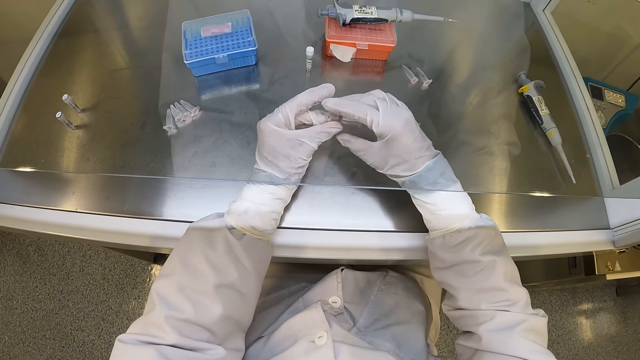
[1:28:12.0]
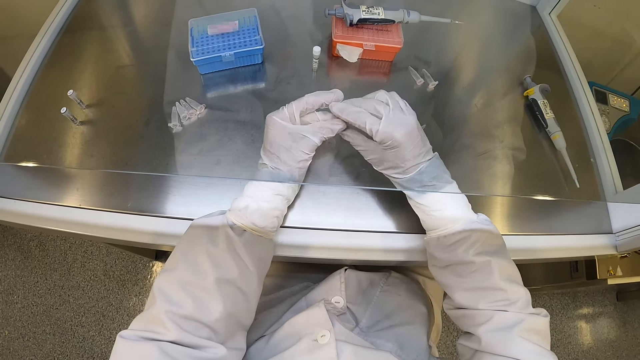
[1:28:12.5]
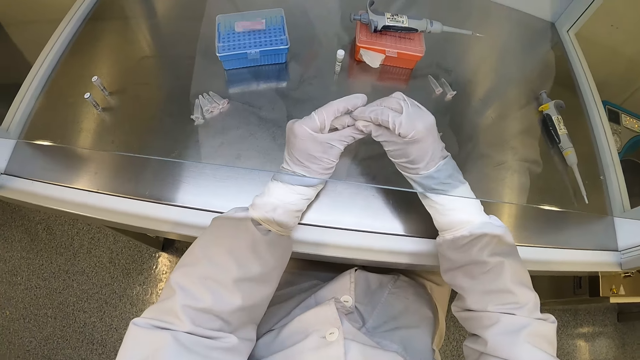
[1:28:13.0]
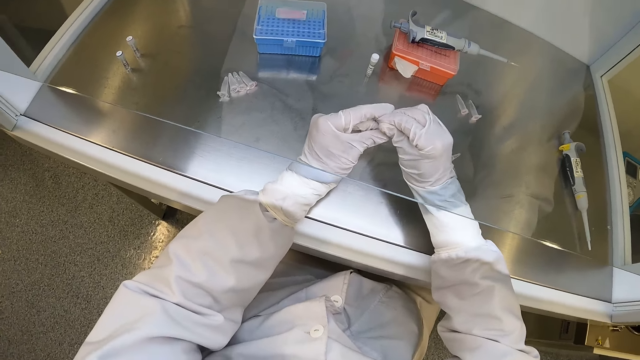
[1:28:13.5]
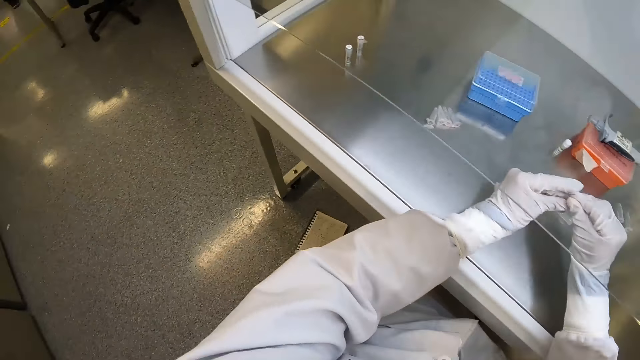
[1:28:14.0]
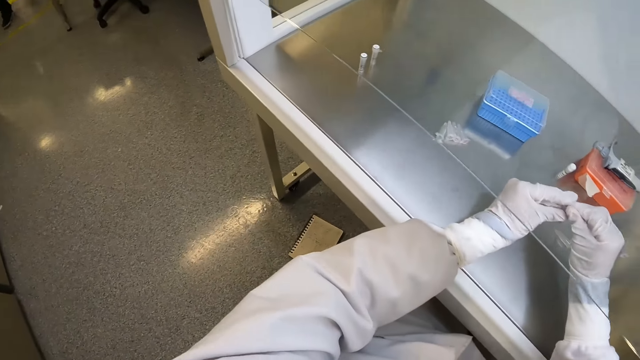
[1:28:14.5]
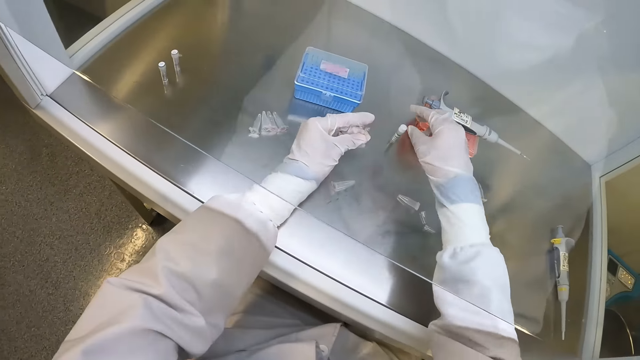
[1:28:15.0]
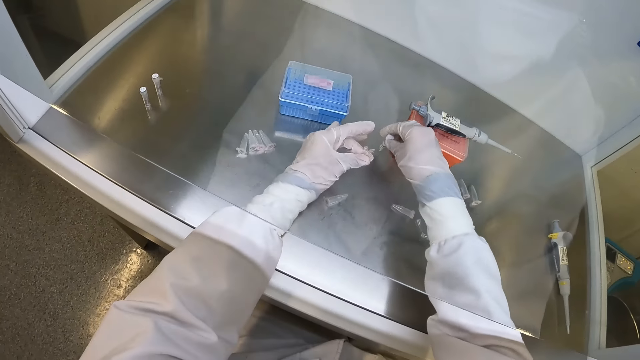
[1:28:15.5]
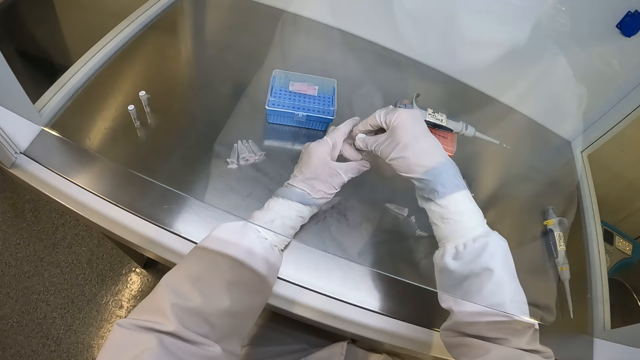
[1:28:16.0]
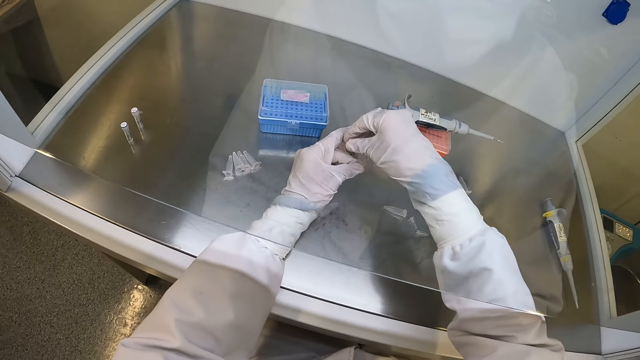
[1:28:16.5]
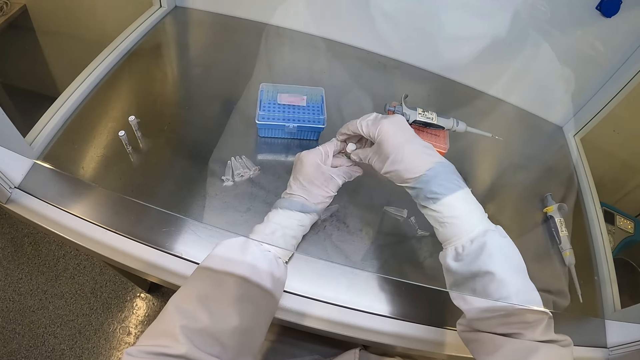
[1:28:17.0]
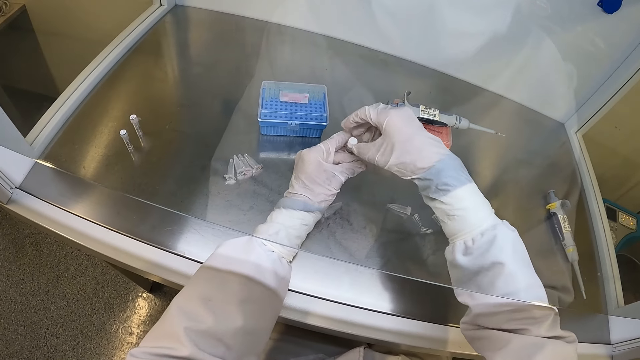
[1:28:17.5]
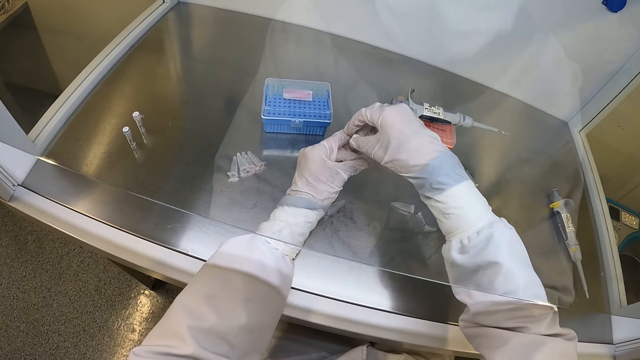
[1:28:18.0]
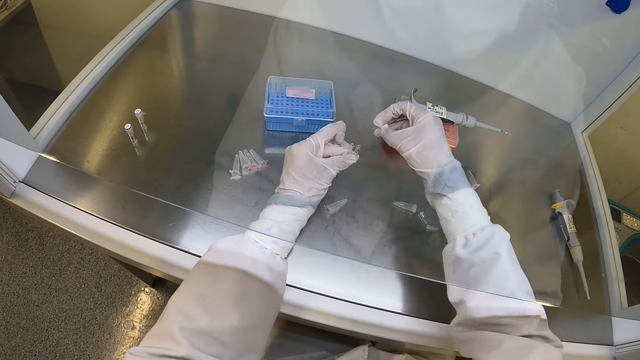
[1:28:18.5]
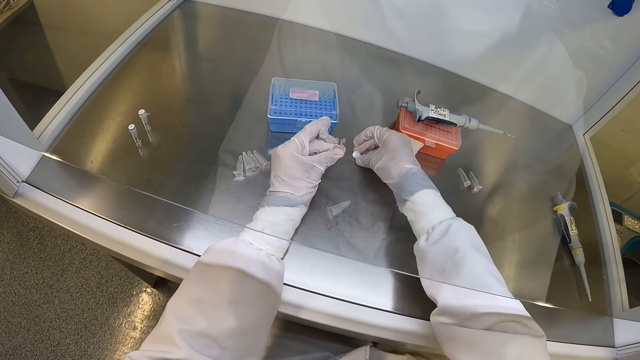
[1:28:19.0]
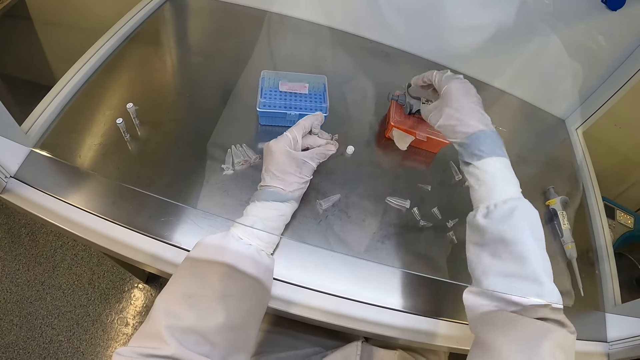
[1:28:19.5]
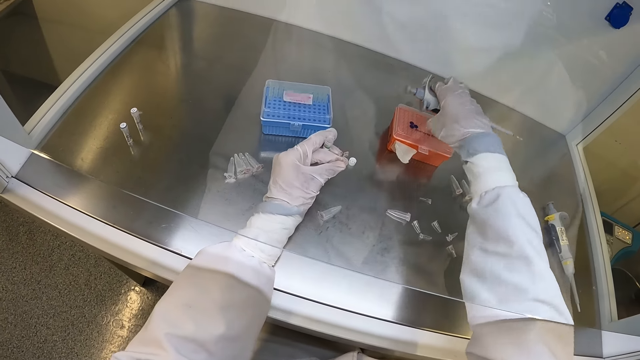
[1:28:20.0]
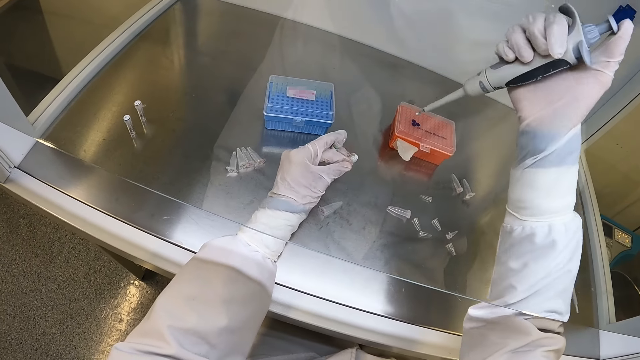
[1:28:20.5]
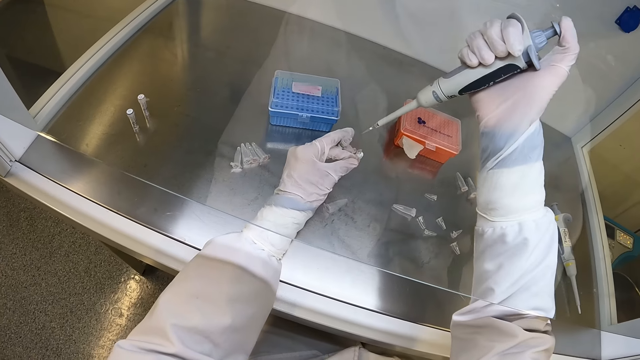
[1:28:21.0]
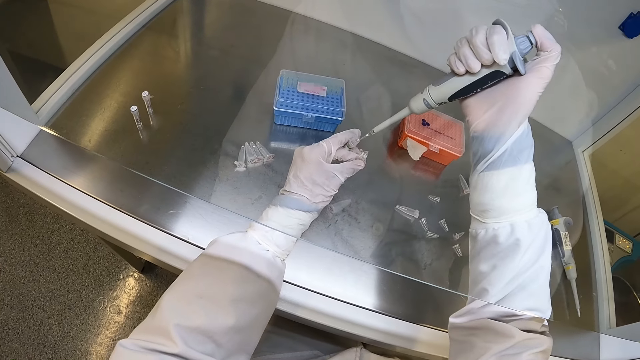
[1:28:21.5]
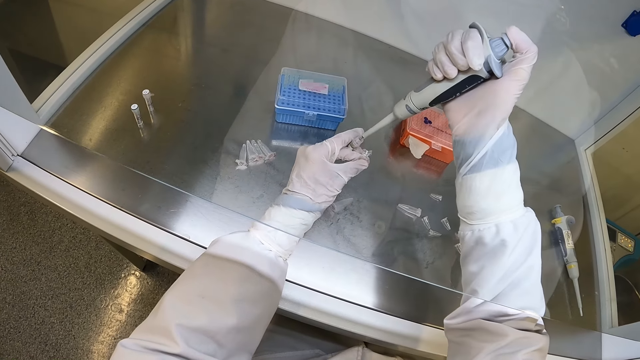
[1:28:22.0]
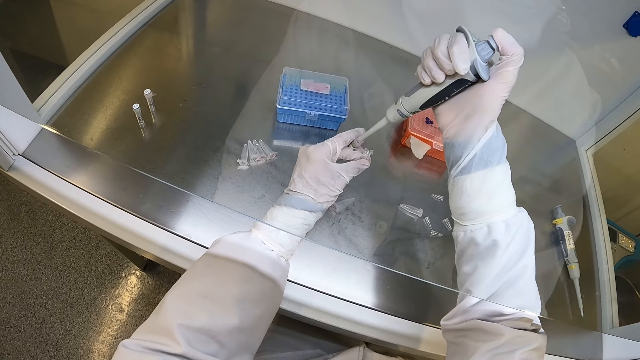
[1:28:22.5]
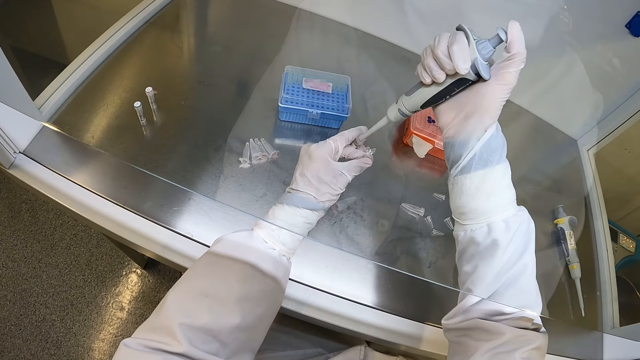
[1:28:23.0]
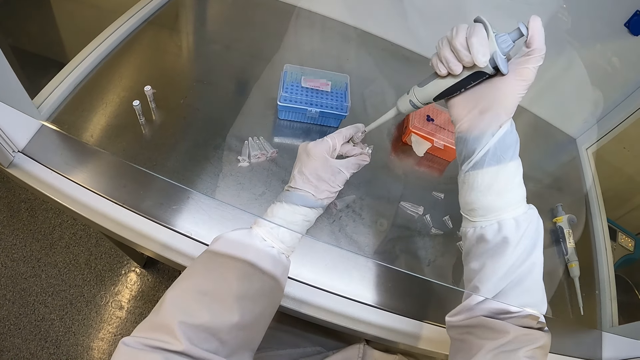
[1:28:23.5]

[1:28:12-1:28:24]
The camera wearer passes the plastic tube from his right hand to his left hand. He opens the plastic tube in his left hand with his right hand. He picks up the glass tube or bottle from the cabinet with his right hand. He passes the glass tube from his right hand to his left hand. He opens the glass tube in his left hand with his right hand. He places the glass tube cap on the cabinet with his right hand. He picks up the micropipette or syringe from the test tube rack on the cabinet with his right hand. He dips the syringe in the bottle. He takes chemical solution from the glass tube in his left hand with the micropipette in his right hand.

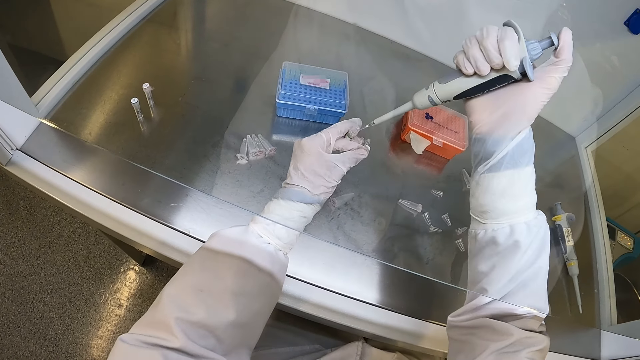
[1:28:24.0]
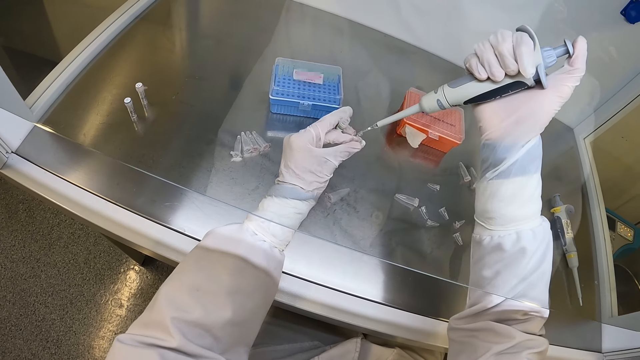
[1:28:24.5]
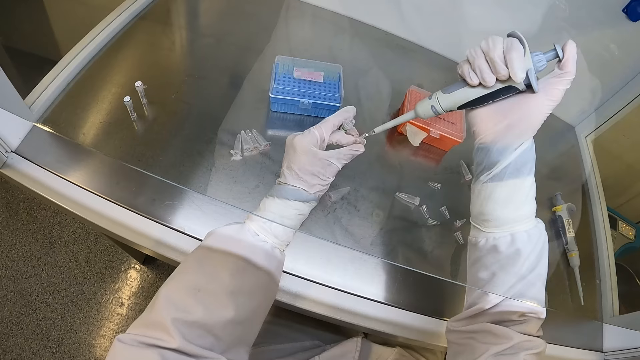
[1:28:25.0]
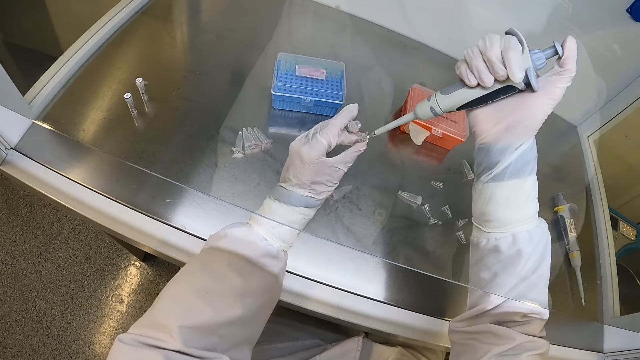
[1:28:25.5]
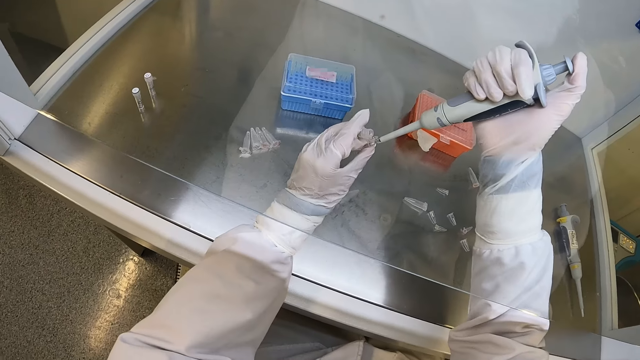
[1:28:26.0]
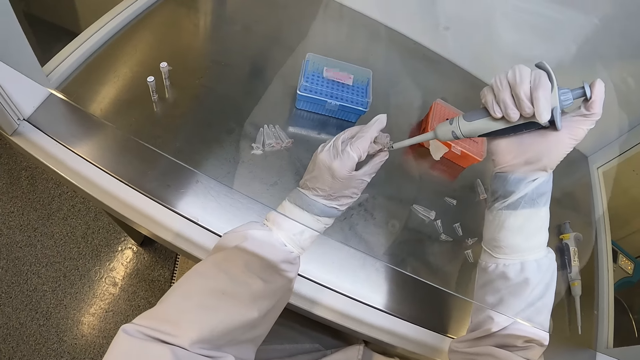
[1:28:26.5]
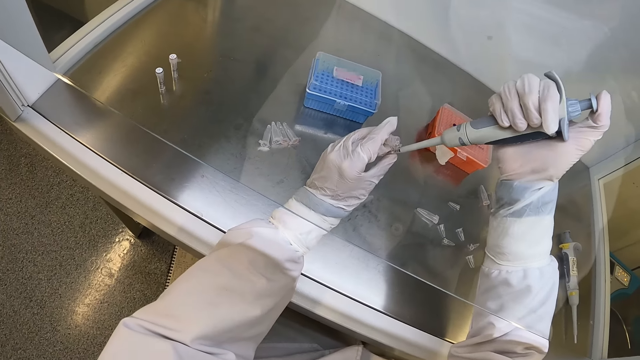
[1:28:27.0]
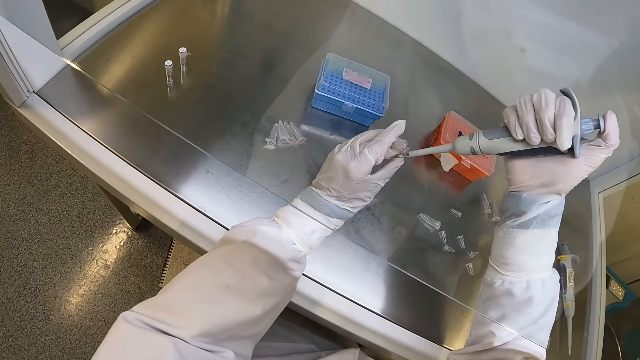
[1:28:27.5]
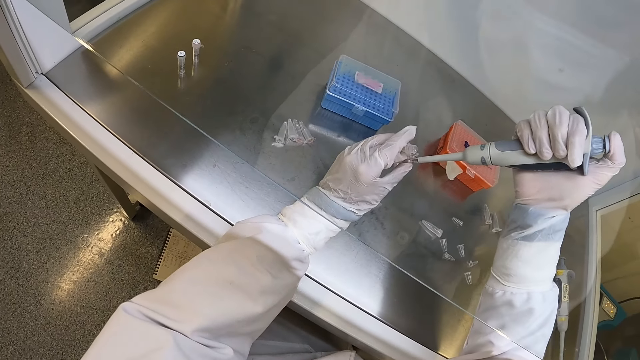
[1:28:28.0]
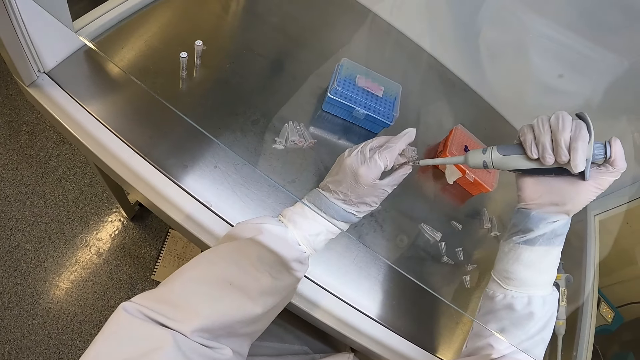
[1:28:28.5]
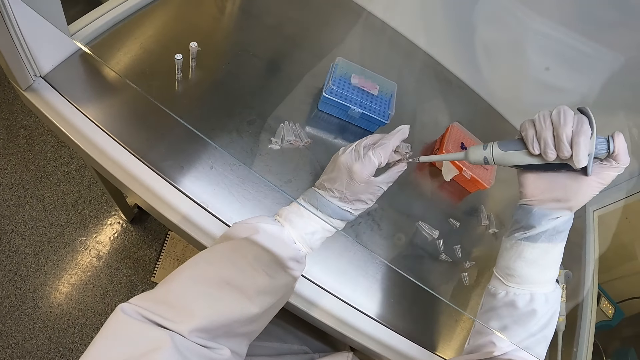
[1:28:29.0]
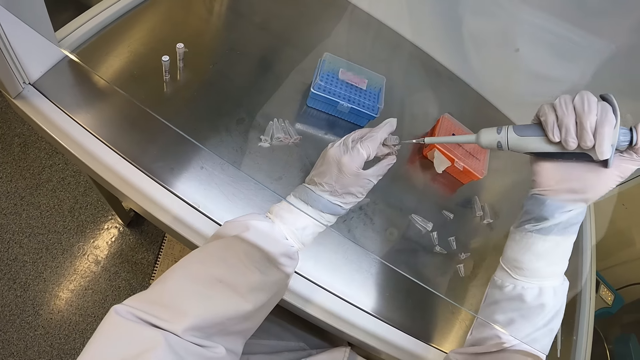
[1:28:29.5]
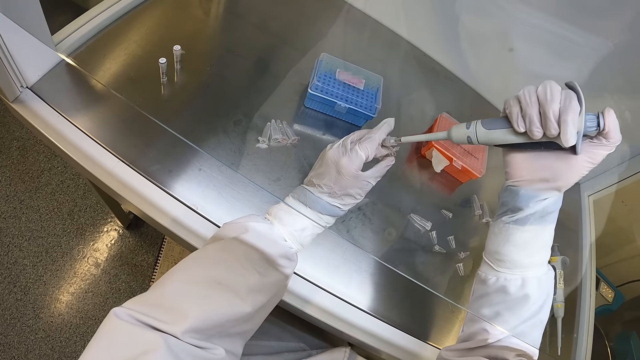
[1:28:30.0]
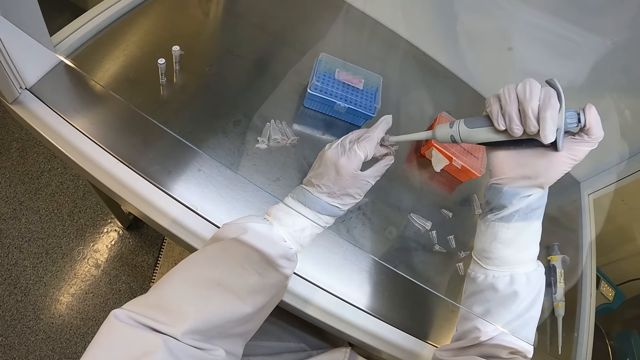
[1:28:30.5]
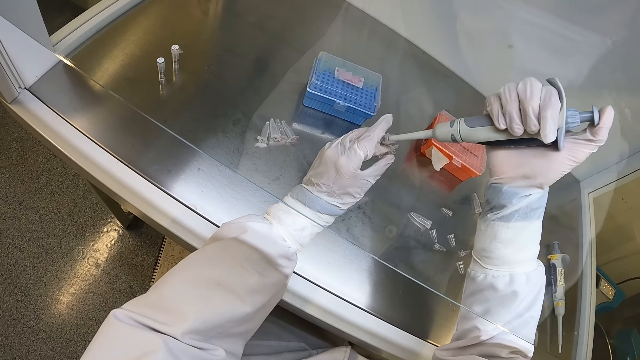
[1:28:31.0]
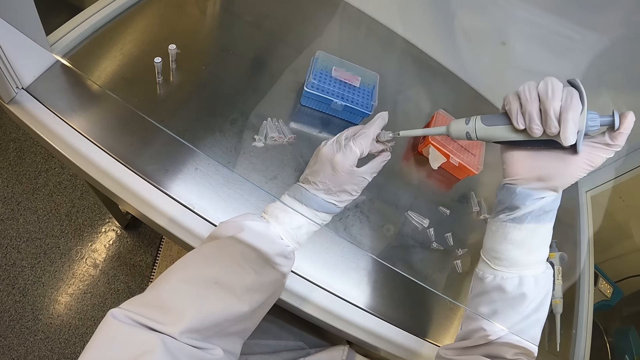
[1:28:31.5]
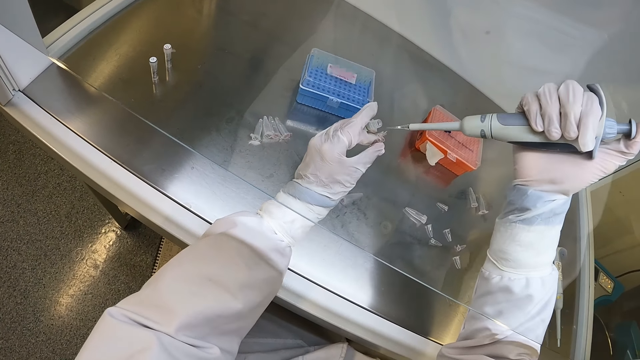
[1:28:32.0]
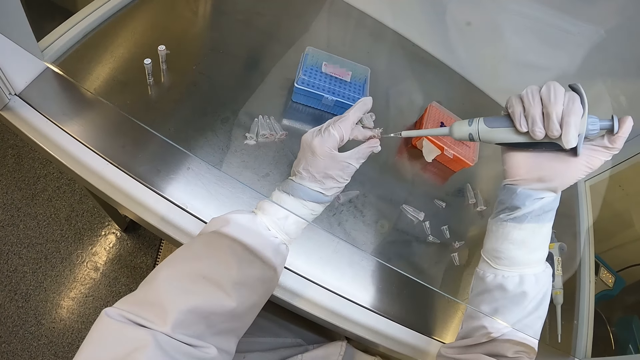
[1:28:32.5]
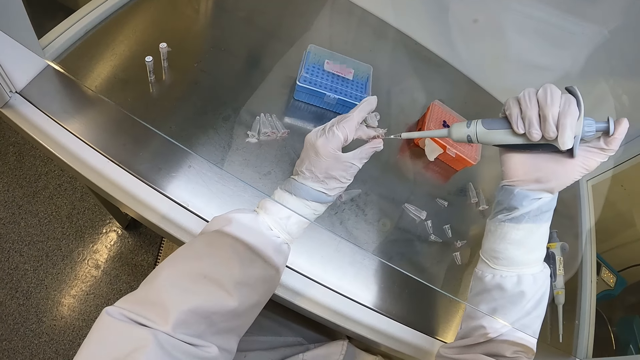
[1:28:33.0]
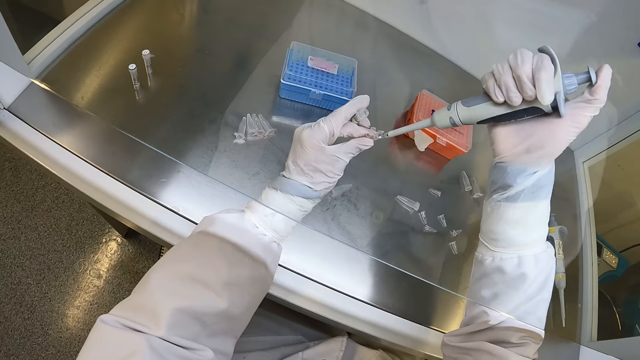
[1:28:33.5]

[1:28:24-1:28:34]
The camera wearer pours the chemical solution in the micropipette into the plastic tube in his left hand. He takes the chemical solution from the glass tube in his left hand with the micropipette in his right hand.
